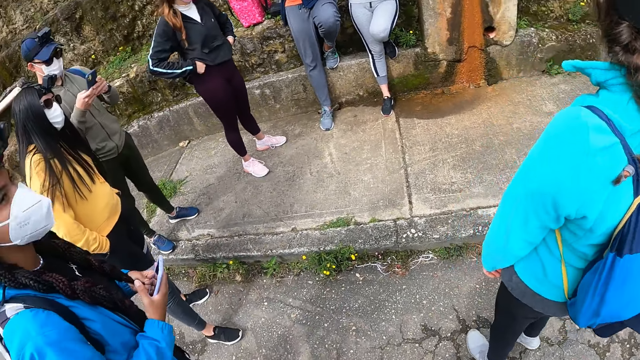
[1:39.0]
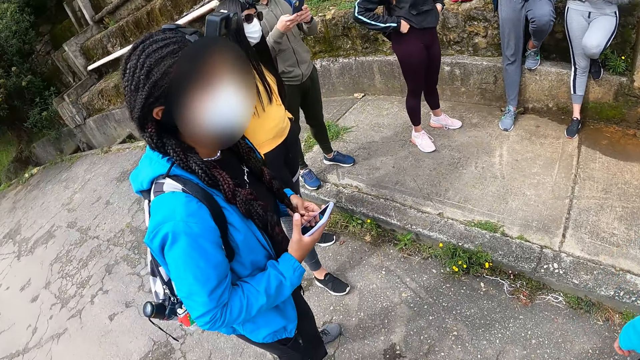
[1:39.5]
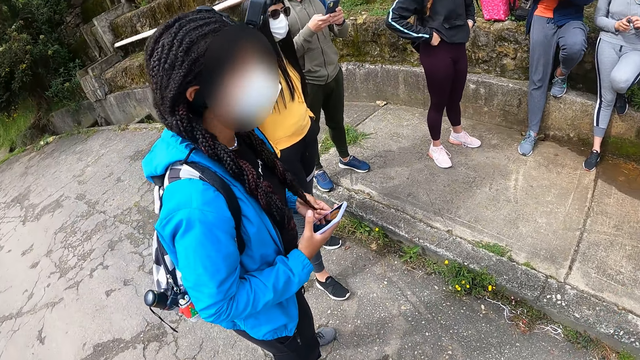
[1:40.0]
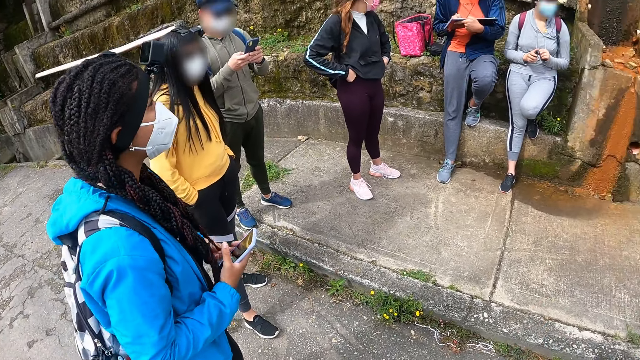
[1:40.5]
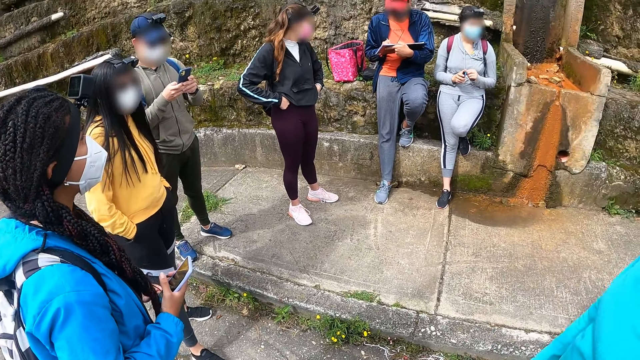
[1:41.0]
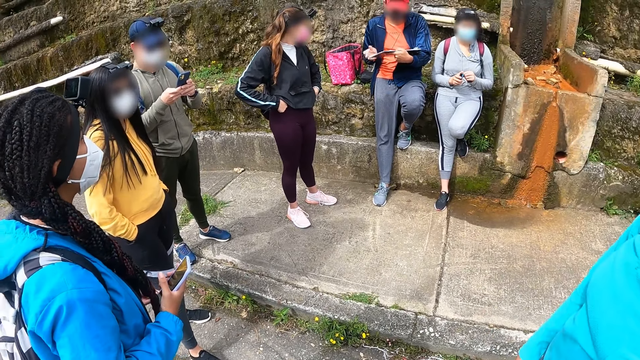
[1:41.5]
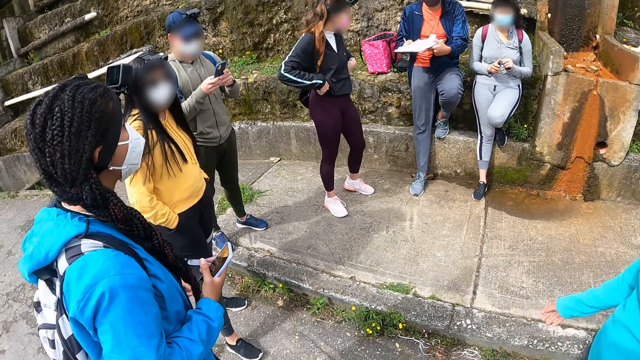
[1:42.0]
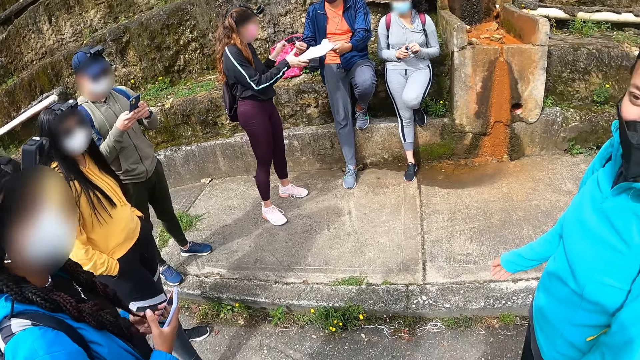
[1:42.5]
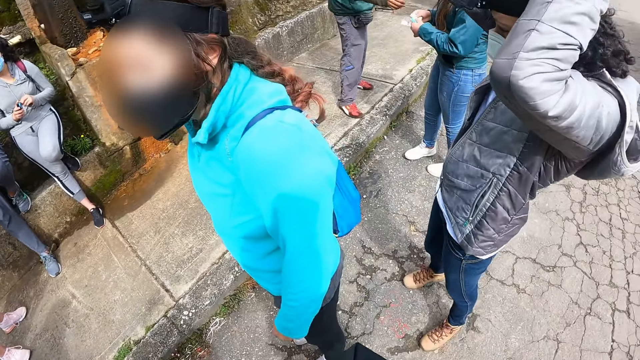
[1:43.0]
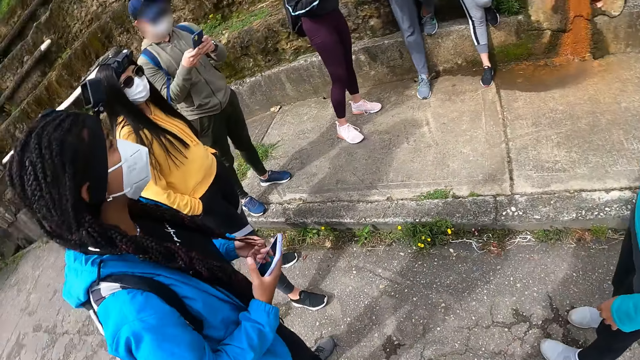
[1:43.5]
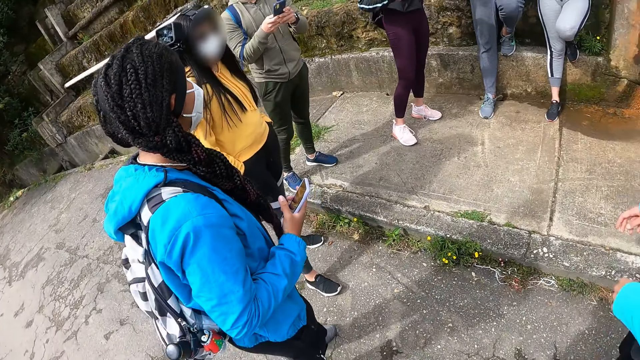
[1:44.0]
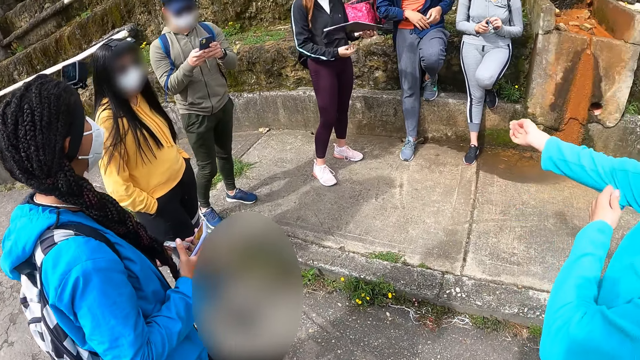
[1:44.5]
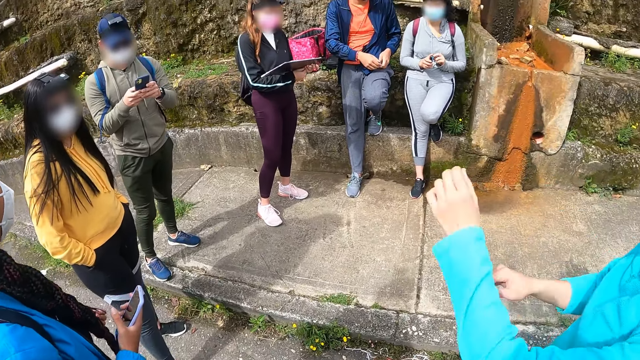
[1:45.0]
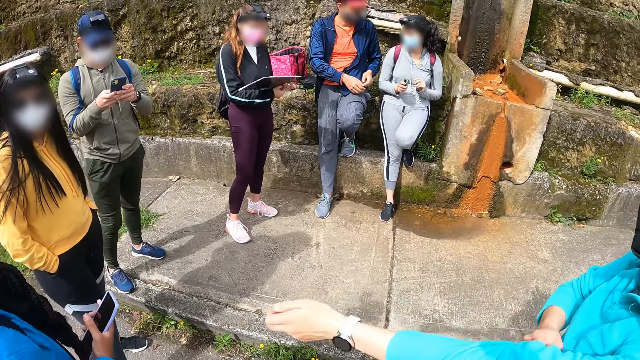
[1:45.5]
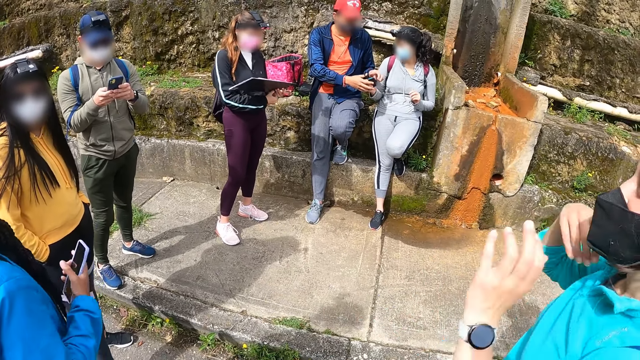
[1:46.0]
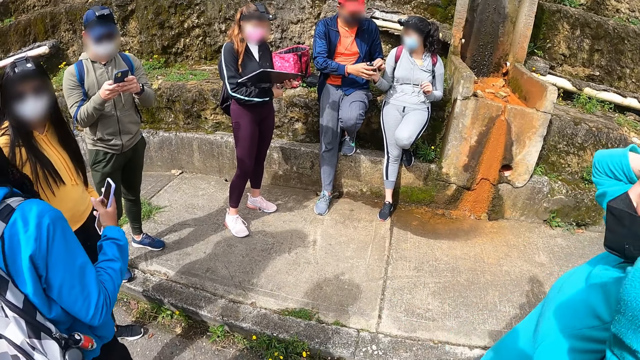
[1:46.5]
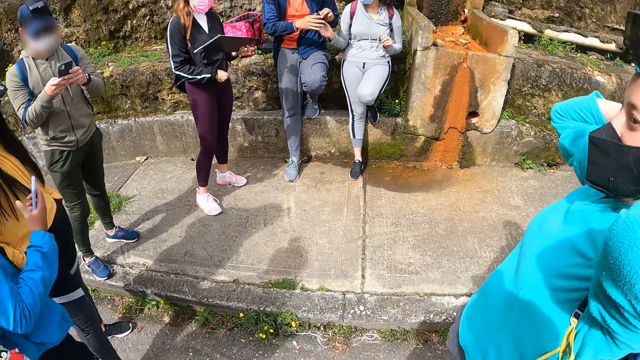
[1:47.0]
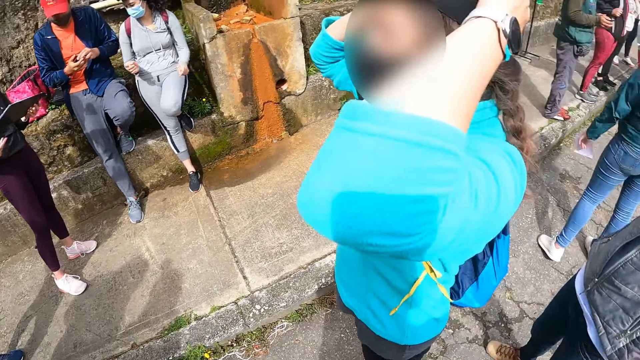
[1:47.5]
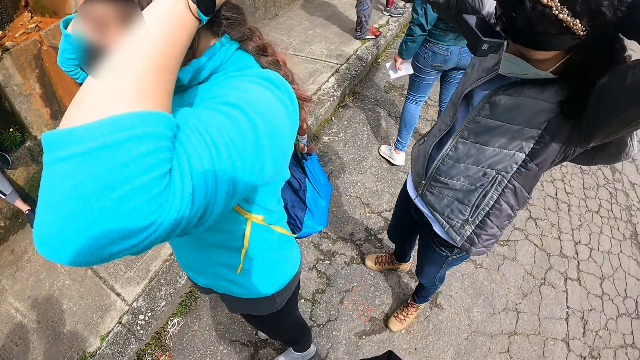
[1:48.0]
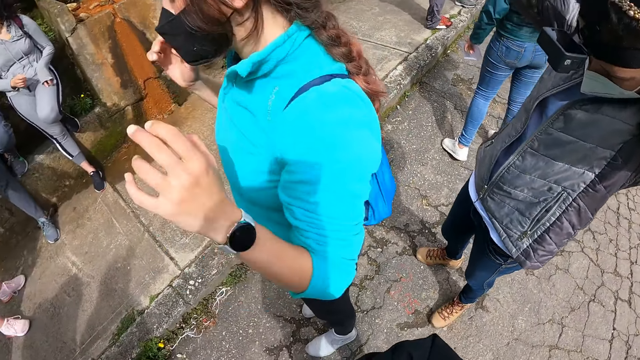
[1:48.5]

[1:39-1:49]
A man passes the board to a woman with both hands. Another woman adjusts the right sleeve of her hoodie with her left hand. The first woman holds the board in both hands. The second woman adjusts the left sleeve of her hoodie with her right hand. The man takes the battery case from a third woman with both hands. The second woman adjusts her hair with both hands. The first woman passes a pen to her right hand. The man adjusts the battery case in both hands. A fourth woman adjusts her hair with both hands.

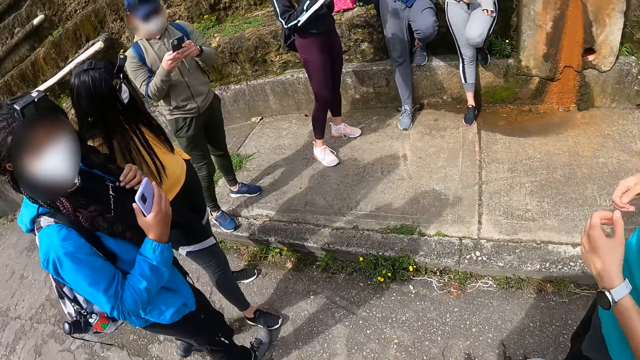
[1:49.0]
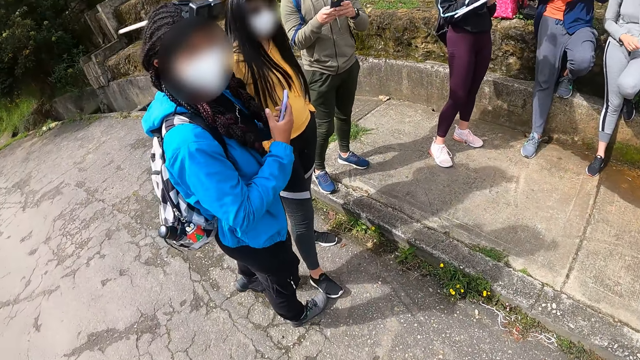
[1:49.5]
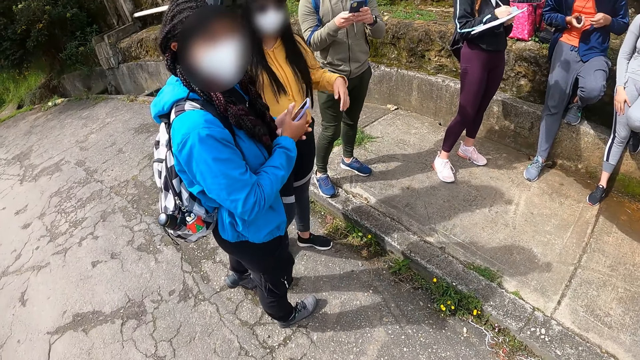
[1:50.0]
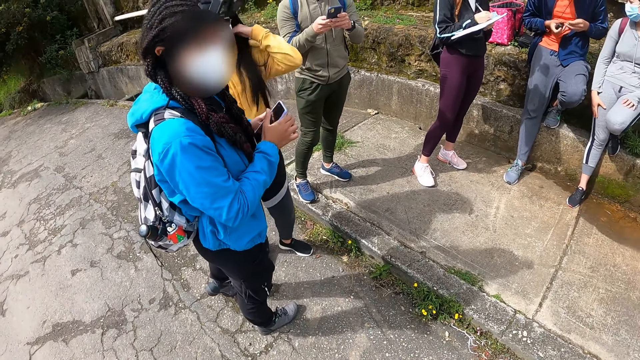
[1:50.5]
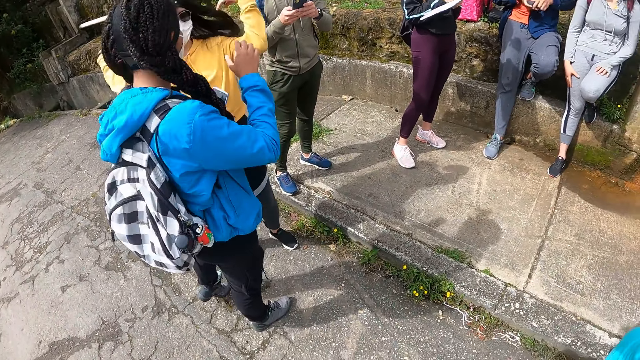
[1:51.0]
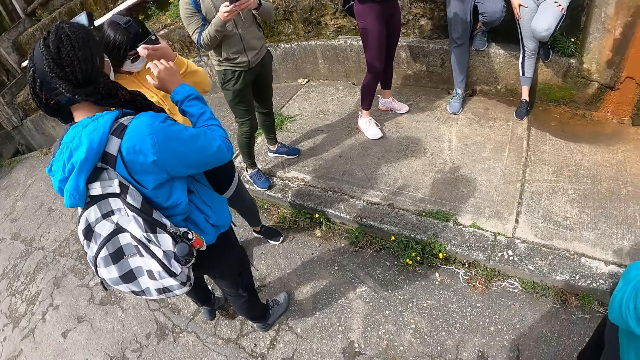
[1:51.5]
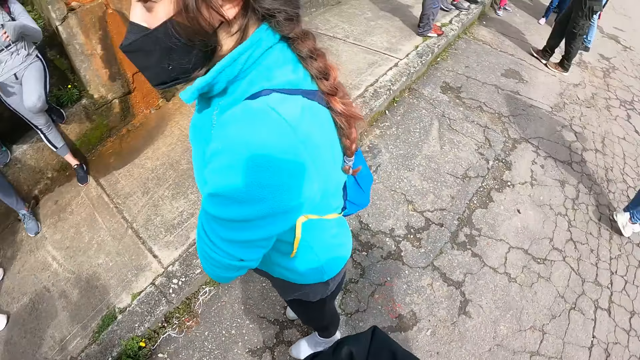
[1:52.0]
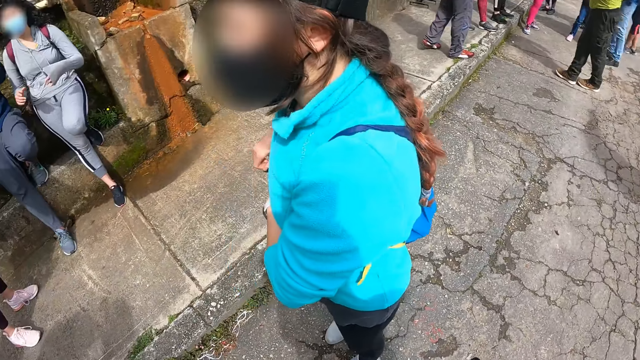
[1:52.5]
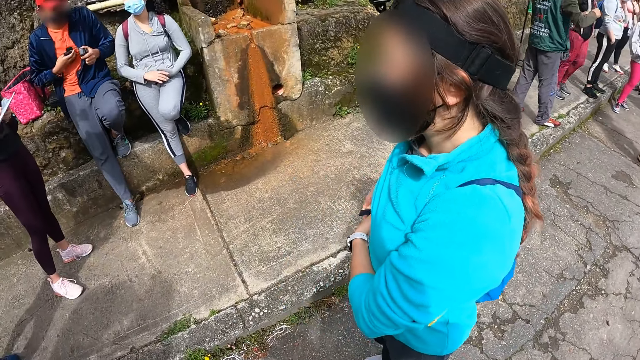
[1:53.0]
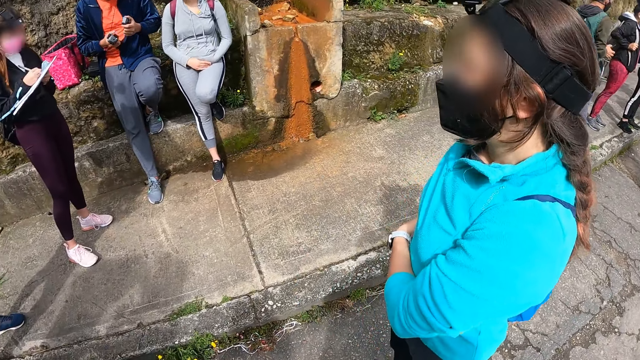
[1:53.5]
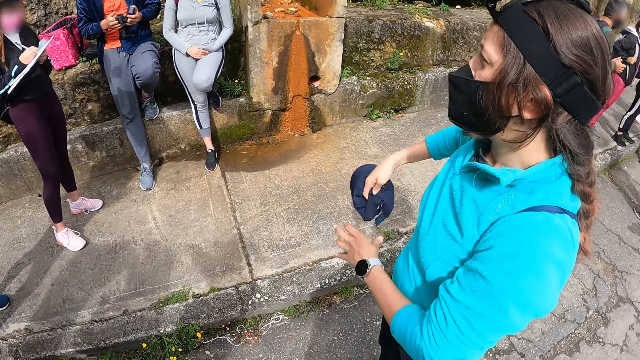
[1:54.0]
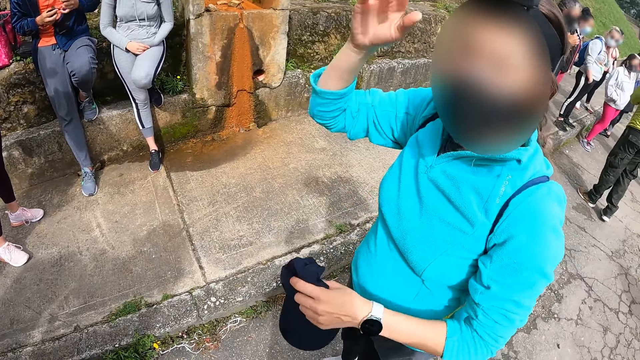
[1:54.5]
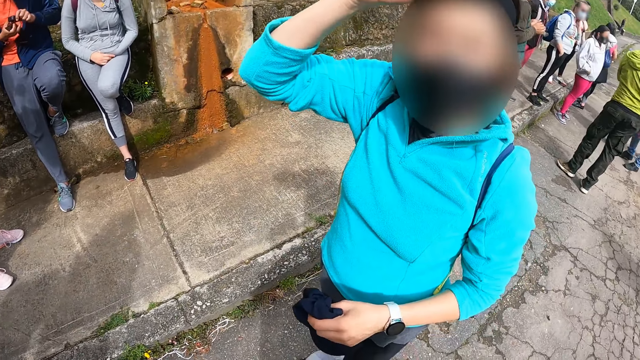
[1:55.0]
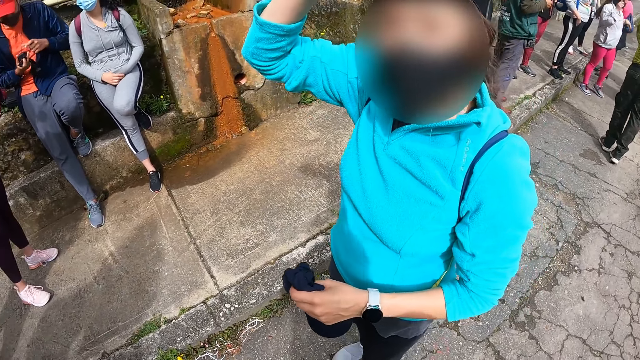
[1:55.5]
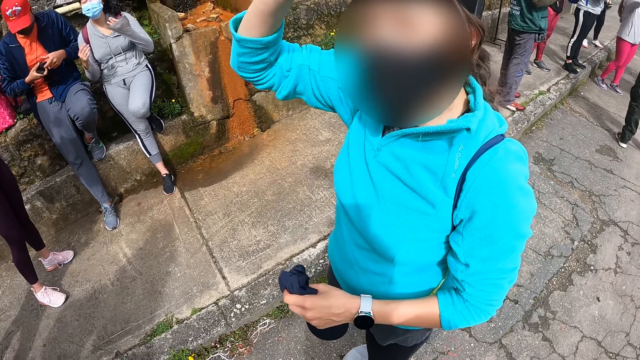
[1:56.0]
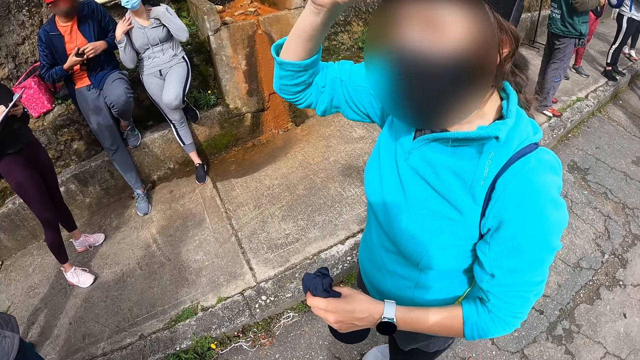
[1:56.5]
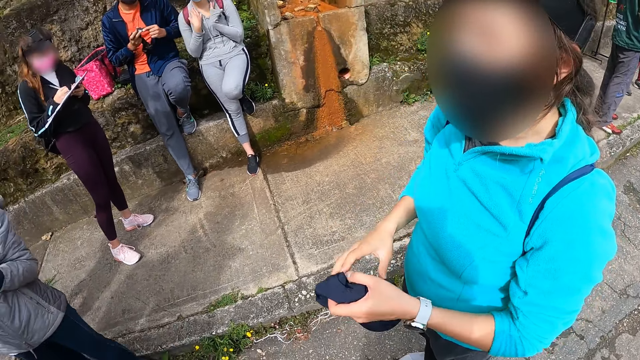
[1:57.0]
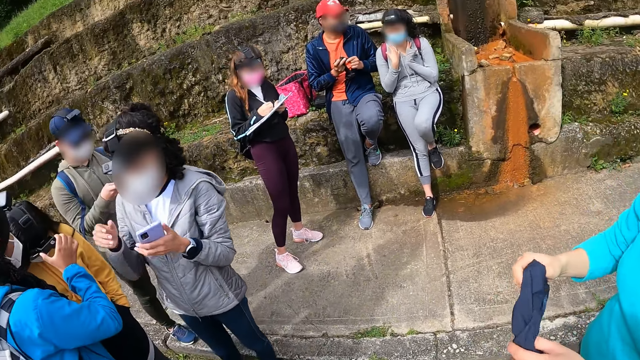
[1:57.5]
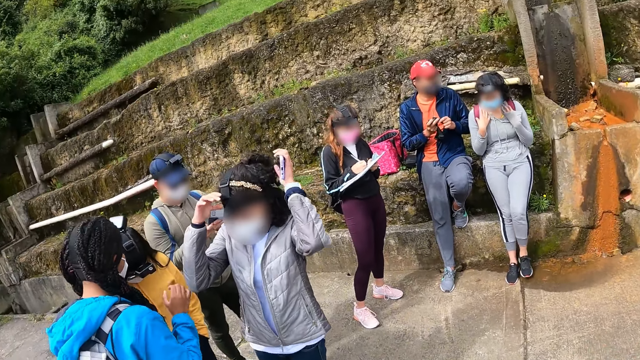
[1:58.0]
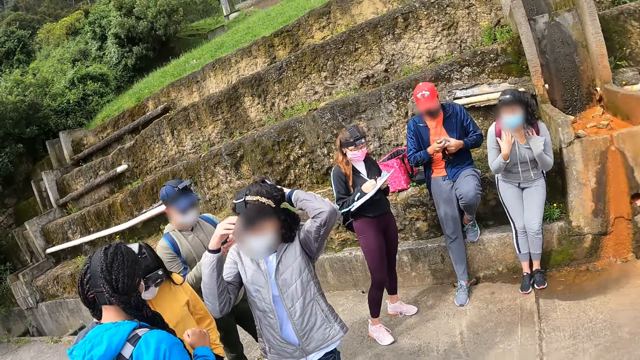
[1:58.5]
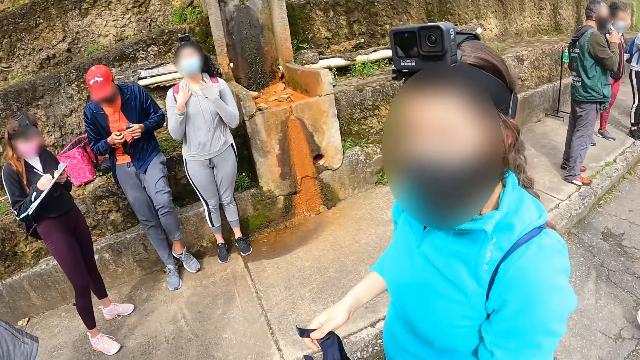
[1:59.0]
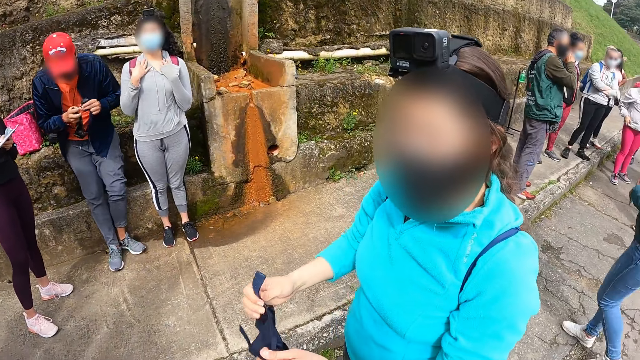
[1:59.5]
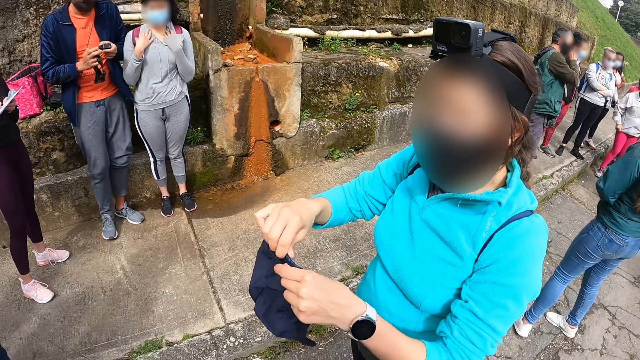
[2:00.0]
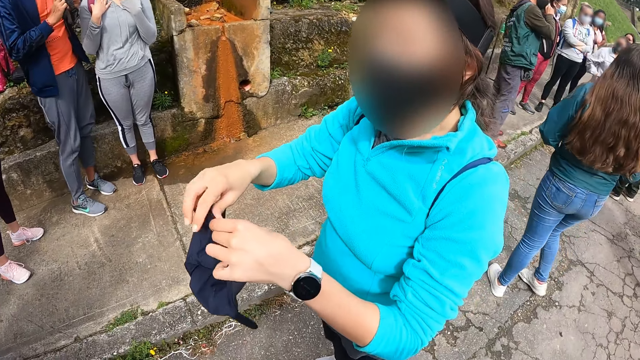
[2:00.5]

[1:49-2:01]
A woman writes on the paper on the board in her left hand with the pen in her right hand. Another woman holds the phone with both hands. A third woman adjusts her hair with both hands. The second woman pulls her hand off the phone. The third woman adjusts her camera on her head with her right hand. The camera wearer looks around the field. A man holds the camera in his right hand. A fourth woman removes a cap from a trouser back pocket with her right hand. The man adjusts the camera and battery case with both hands. The fourth woman adjusts the camera on her head with her right hand. A fifth woman wipes sweat off her neck with both hands. The fourth woman adjusts the cap with both hands. A sixth woman operates a phone in her left hand with her right hand. A seventh woman adjusts the camera on the head of the third woman with her right hand. The fifth woman places her left leg on the ground from the top of a pavement. The sixth woman adjusts her camera on her head with both hands. The man places his left leg on the ground from the top of the pavement.
